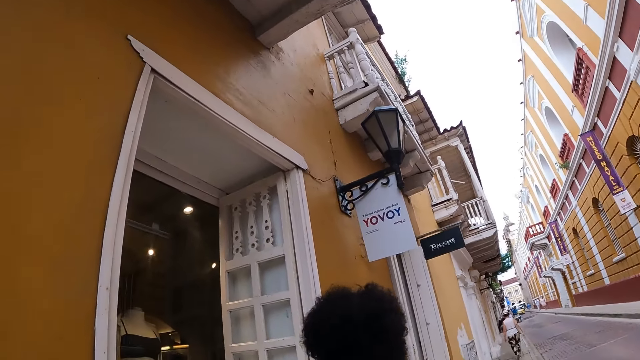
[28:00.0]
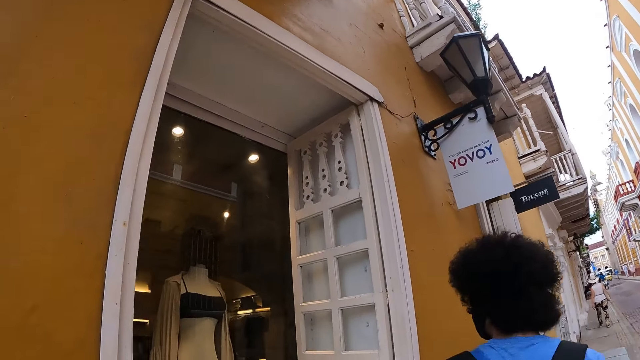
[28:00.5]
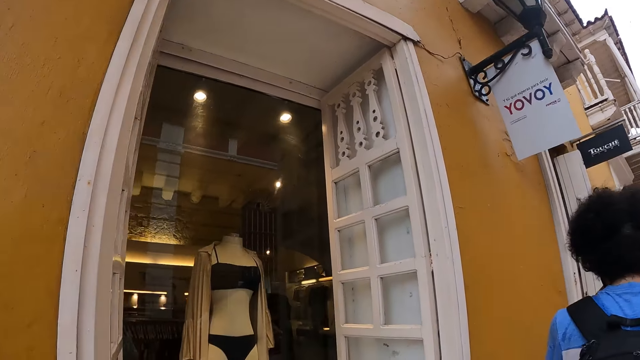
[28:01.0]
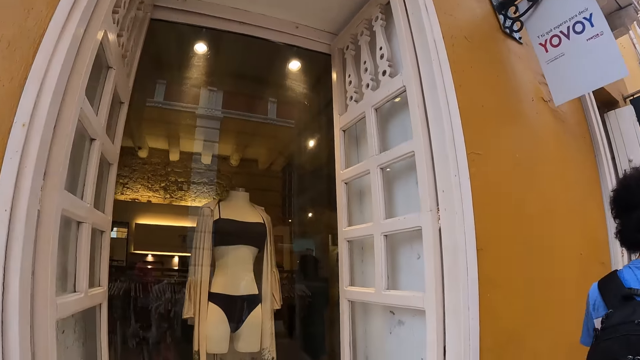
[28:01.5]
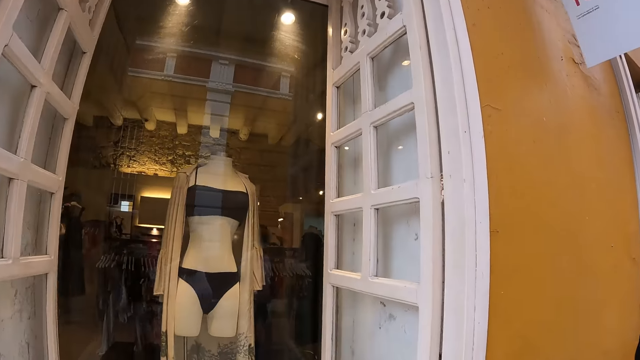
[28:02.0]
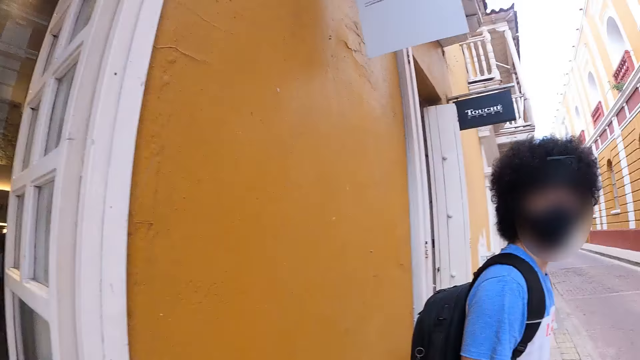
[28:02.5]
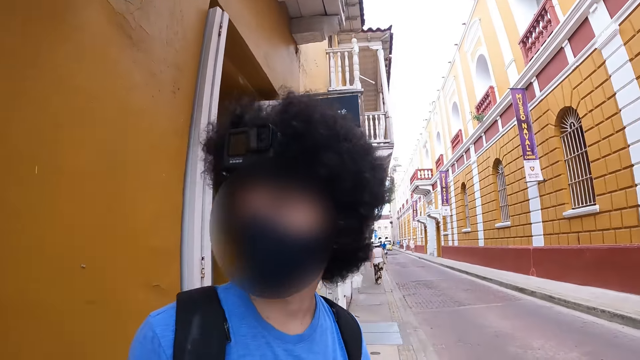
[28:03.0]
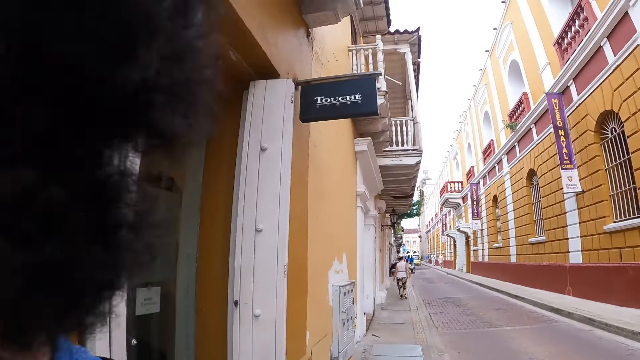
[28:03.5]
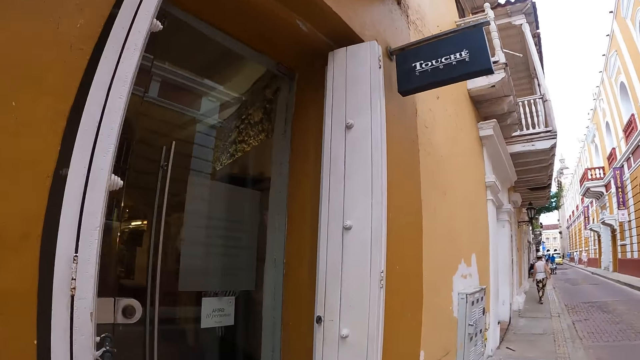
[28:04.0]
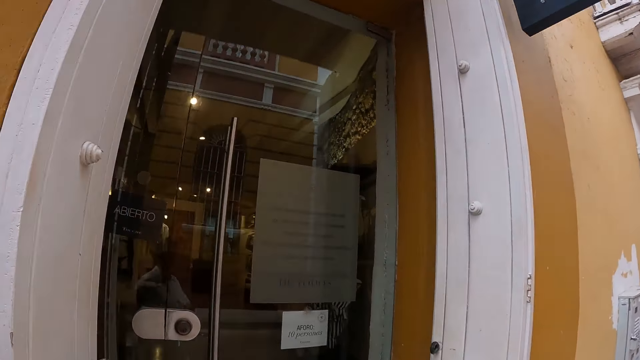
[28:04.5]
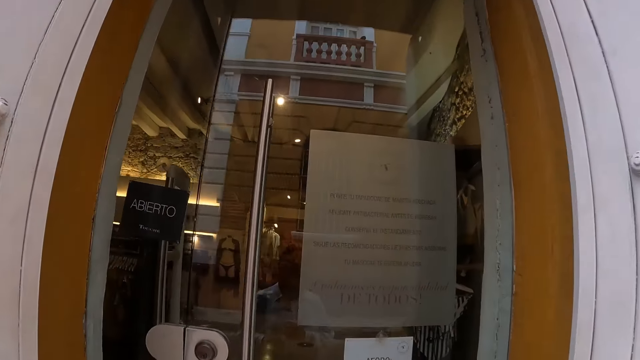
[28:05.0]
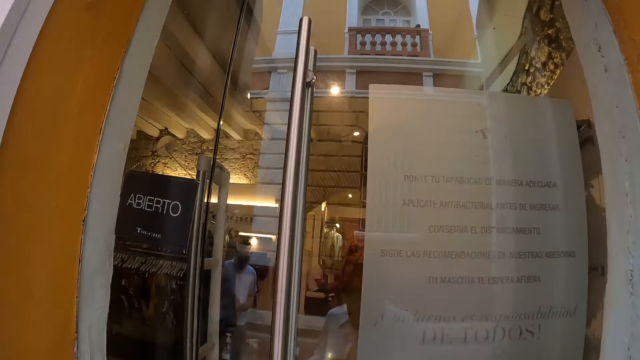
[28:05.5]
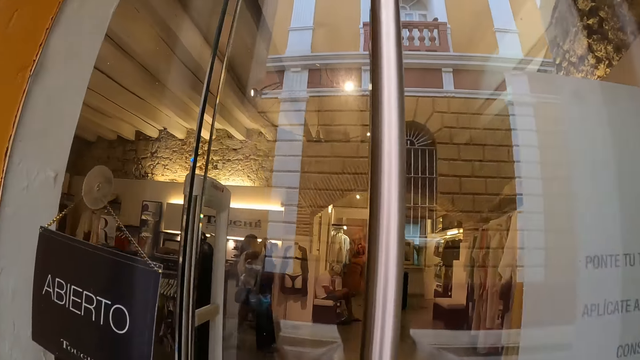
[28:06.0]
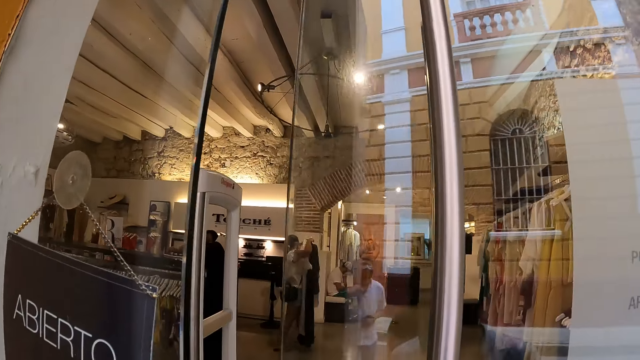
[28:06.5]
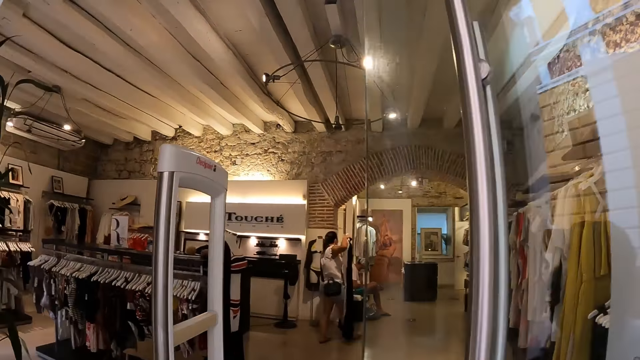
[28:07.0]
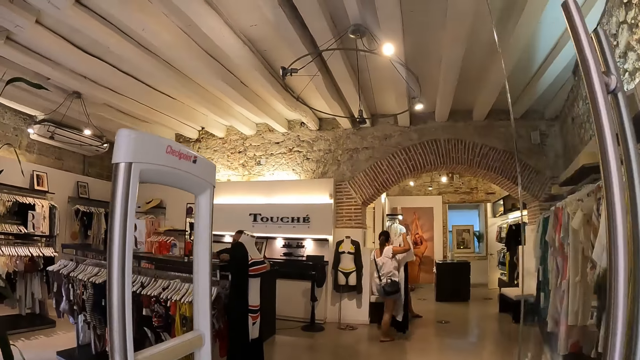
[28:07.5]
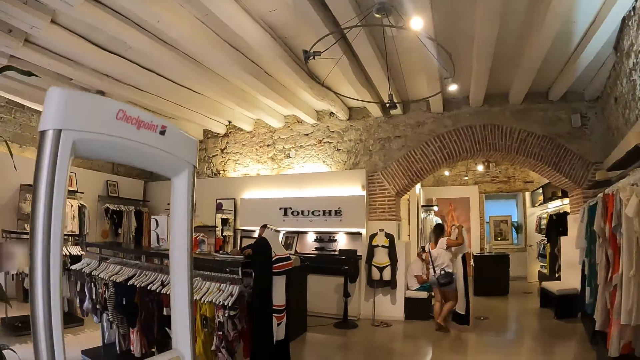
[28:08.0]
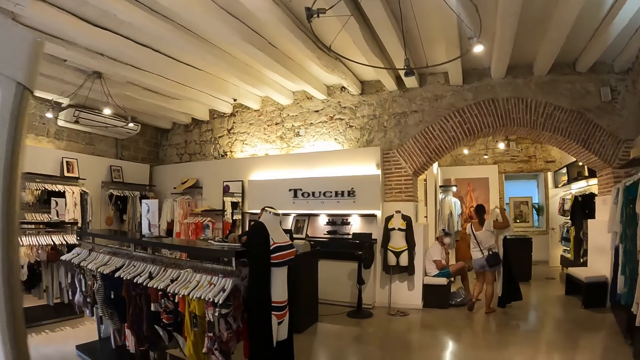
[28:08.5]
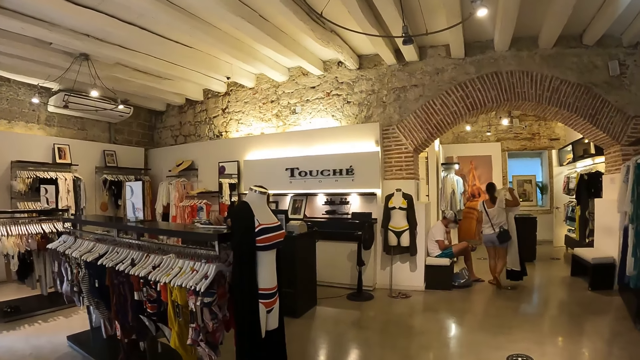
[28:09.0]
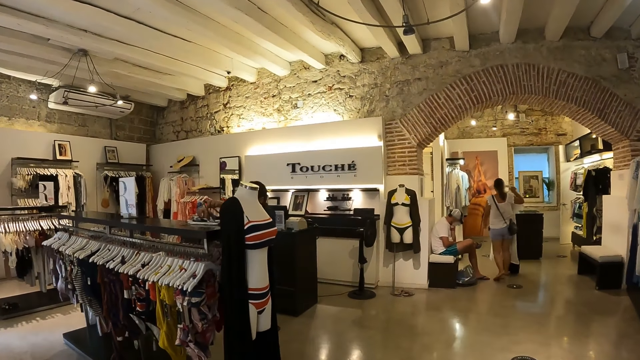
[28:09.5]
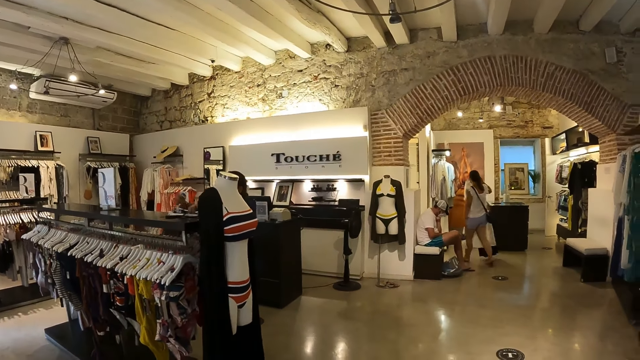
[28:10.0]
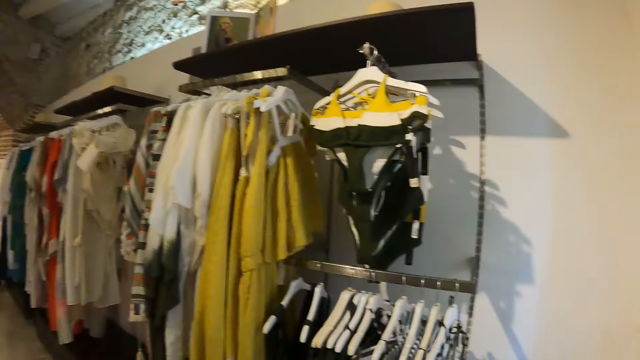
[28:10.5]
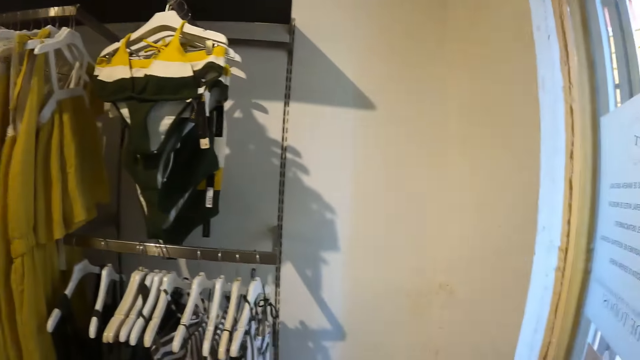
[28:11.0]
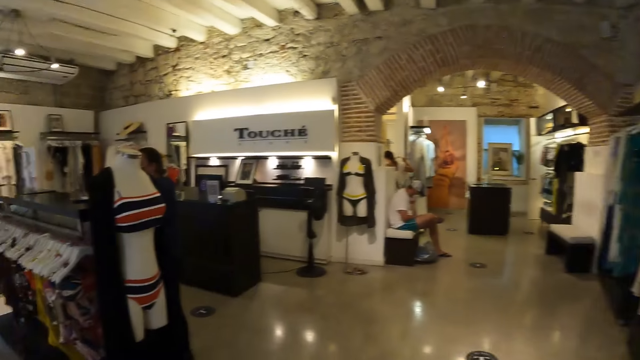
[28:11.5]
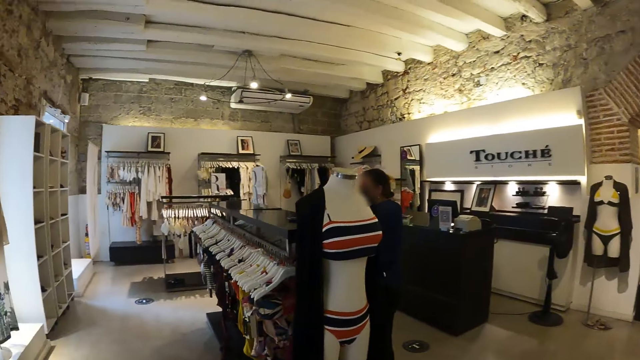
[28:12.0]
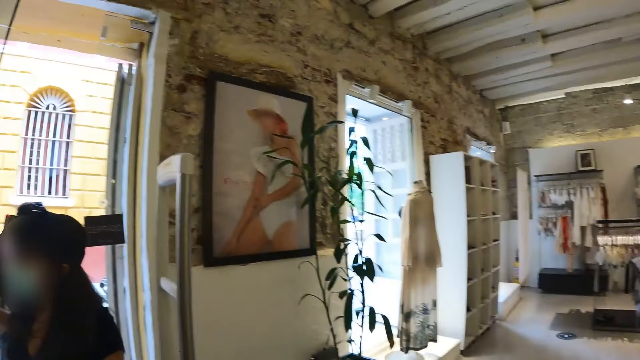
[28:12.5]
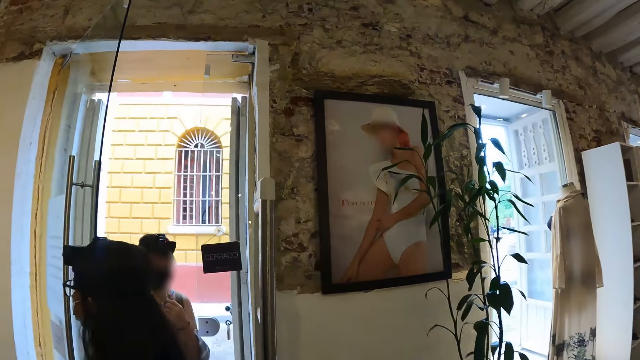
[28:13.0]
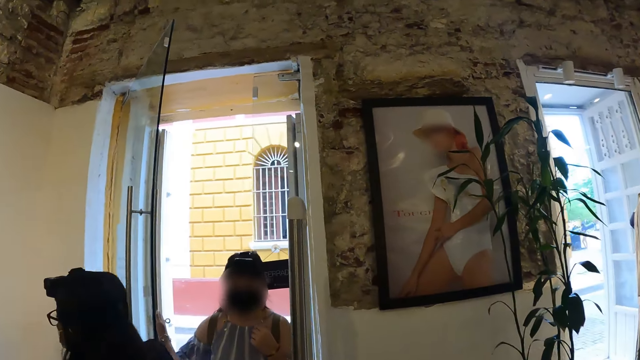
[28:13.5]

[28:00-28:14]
The camera wearer opens a door. They look around.

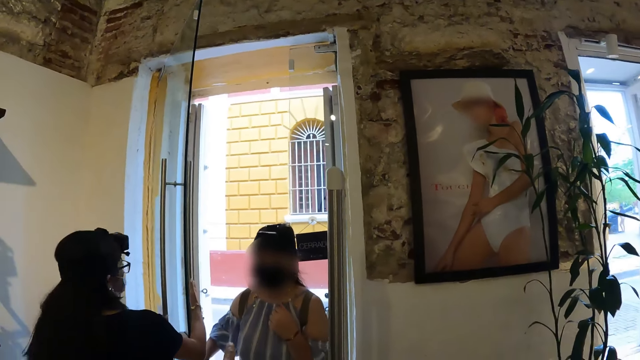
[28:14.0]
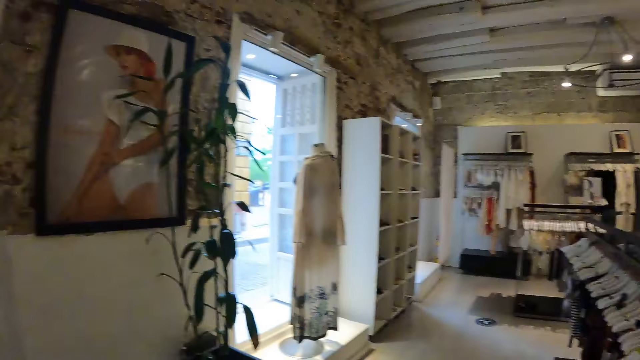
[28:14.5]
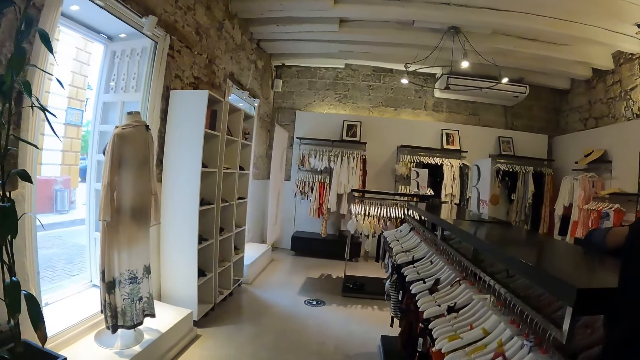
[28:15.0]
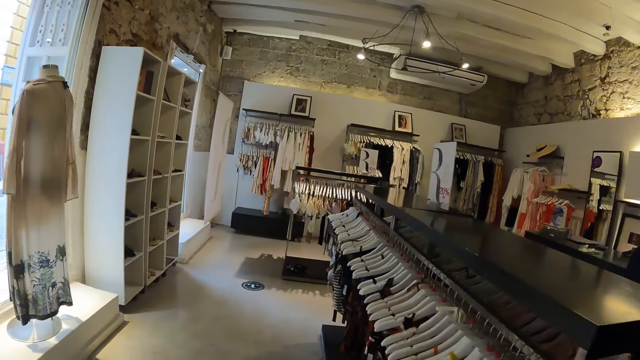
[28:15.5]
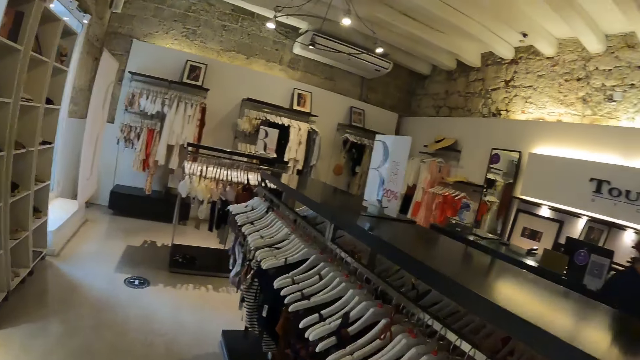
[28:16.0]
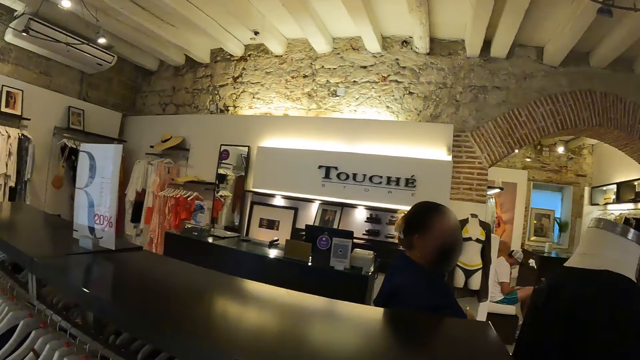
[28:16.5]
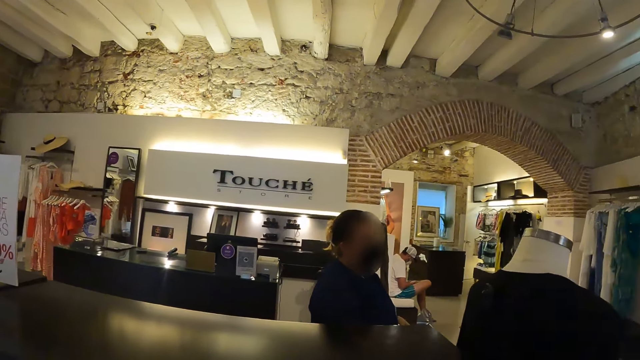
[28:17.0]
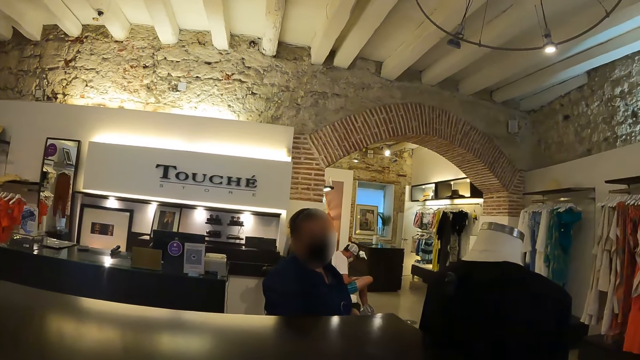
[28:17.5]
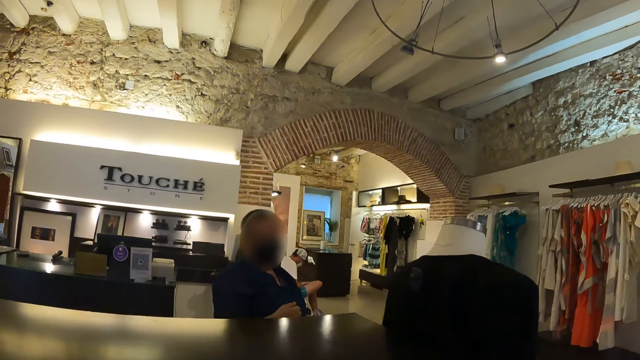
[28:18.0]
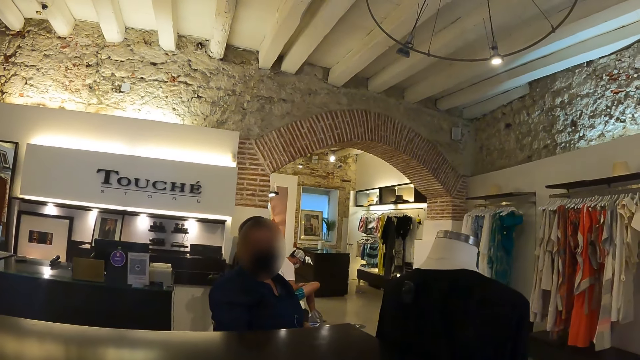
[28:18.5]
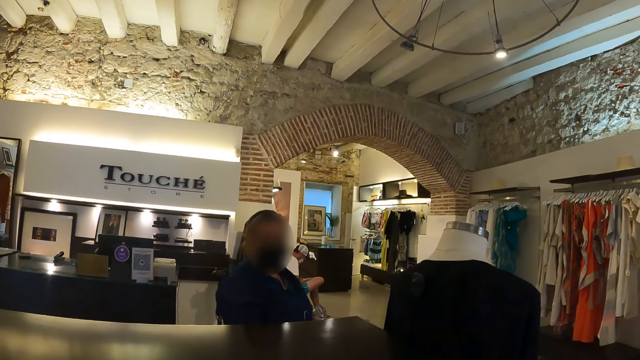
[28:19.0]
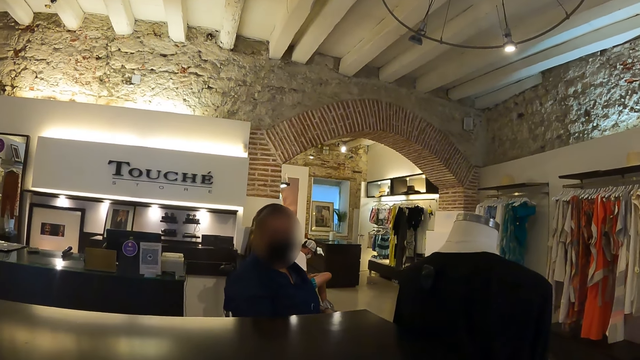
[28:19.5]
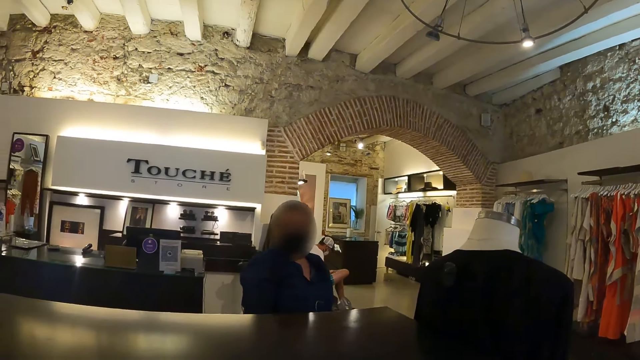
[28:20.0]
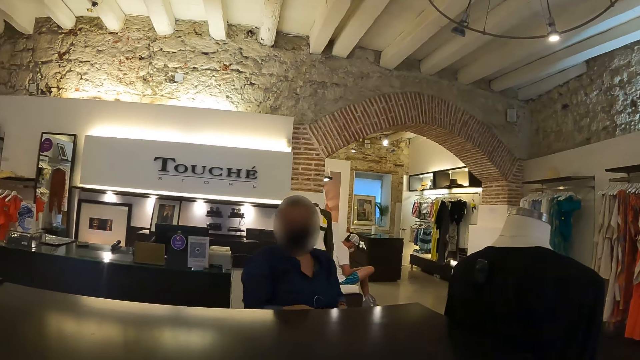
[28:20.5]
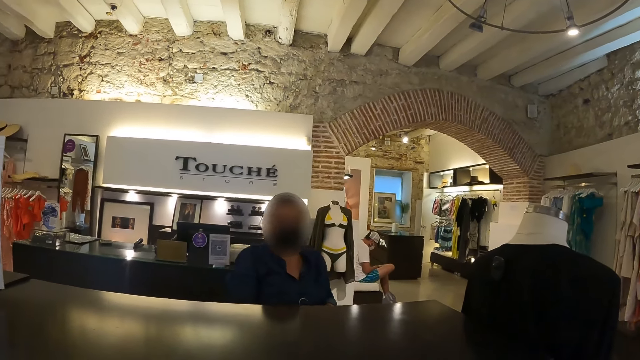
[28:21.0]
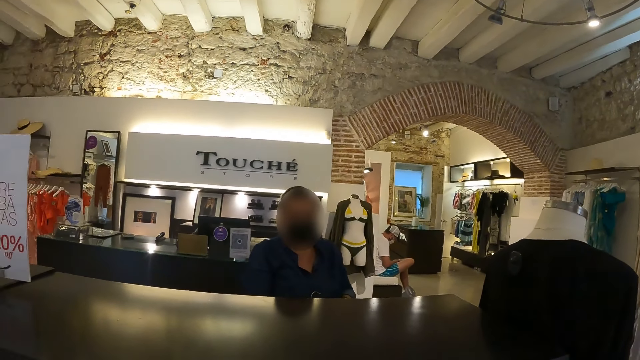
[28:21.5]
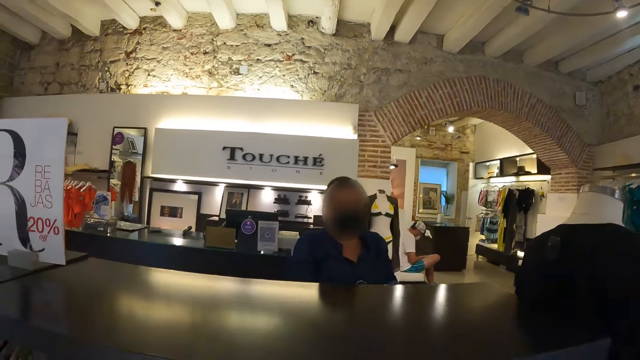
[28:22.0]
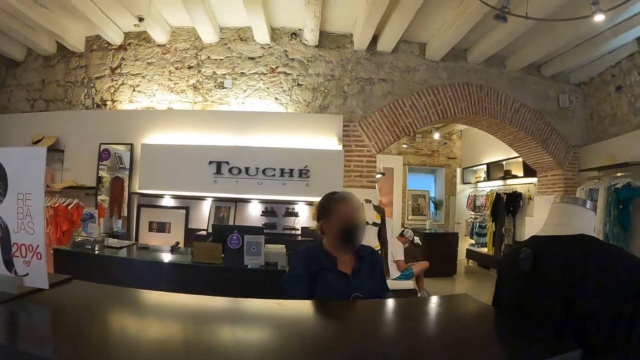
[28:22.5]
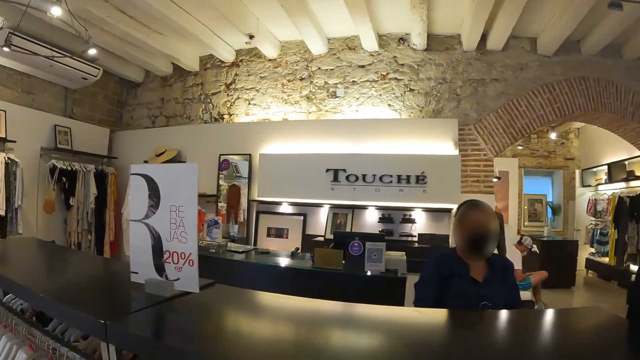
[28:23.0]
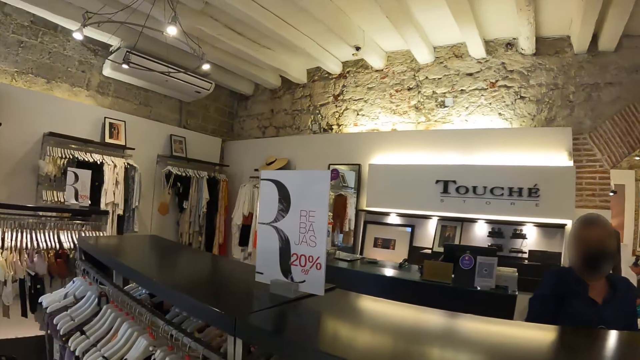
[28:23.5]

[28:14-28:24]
The camera wearer walks around. They interact with a person.
